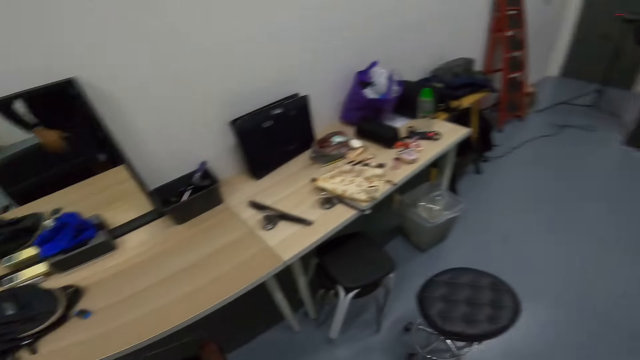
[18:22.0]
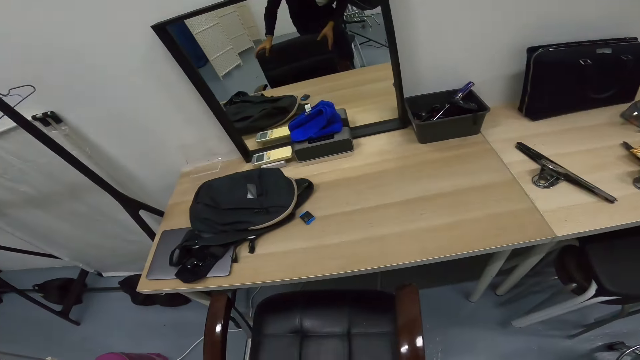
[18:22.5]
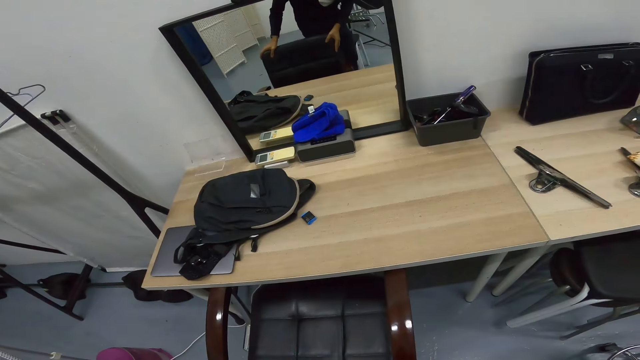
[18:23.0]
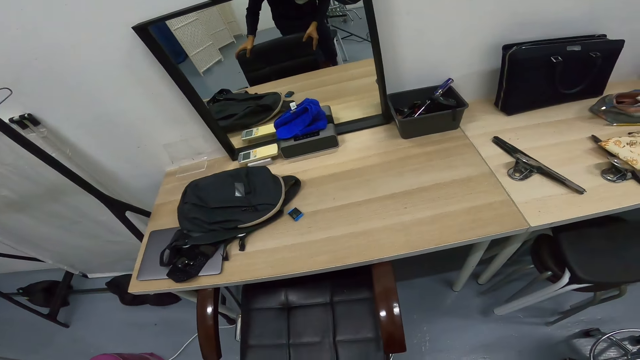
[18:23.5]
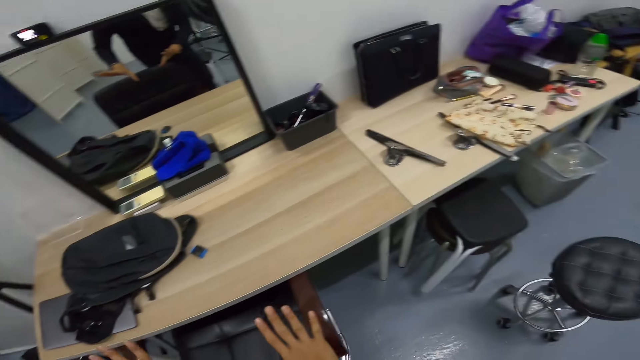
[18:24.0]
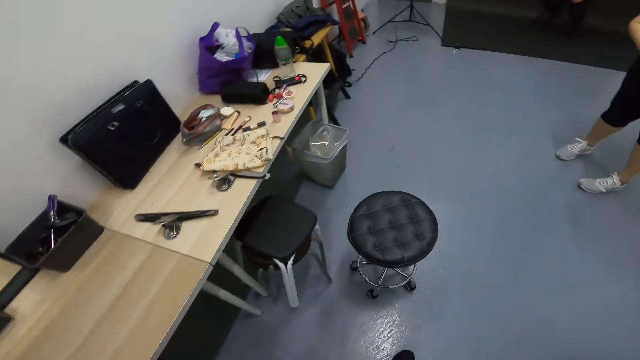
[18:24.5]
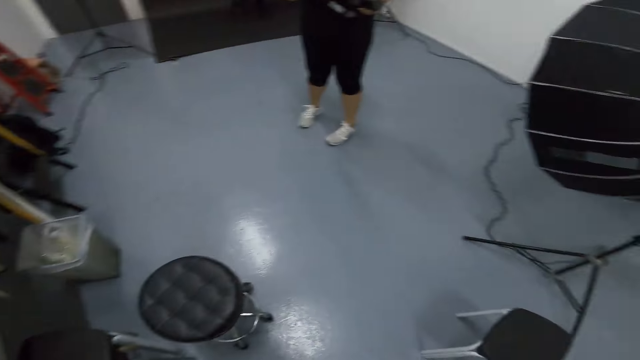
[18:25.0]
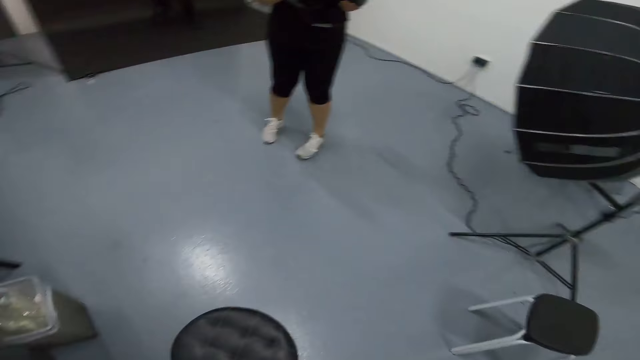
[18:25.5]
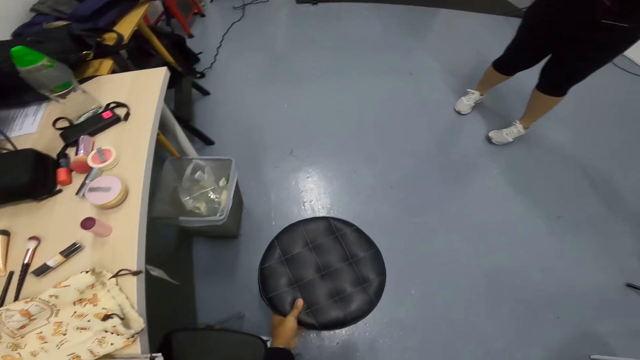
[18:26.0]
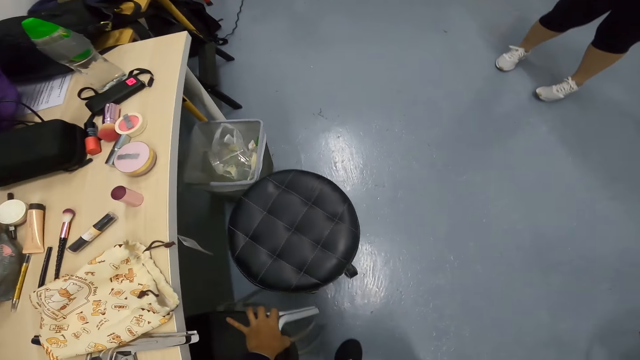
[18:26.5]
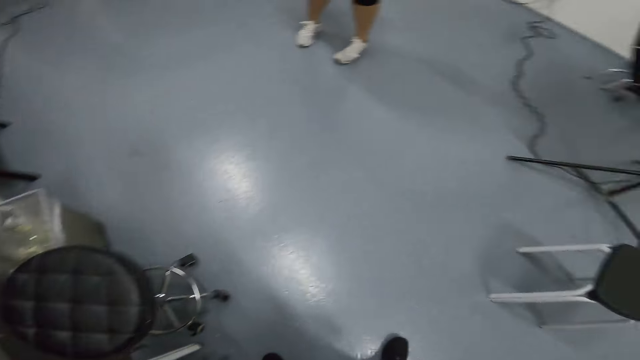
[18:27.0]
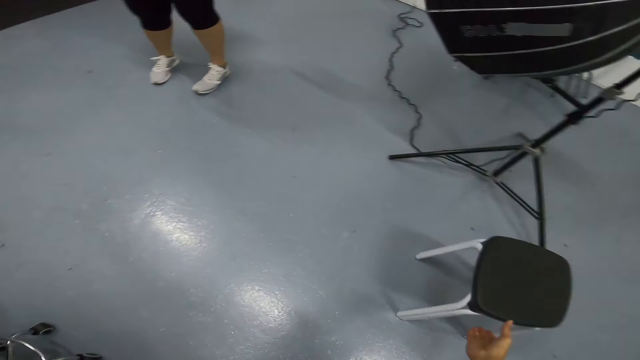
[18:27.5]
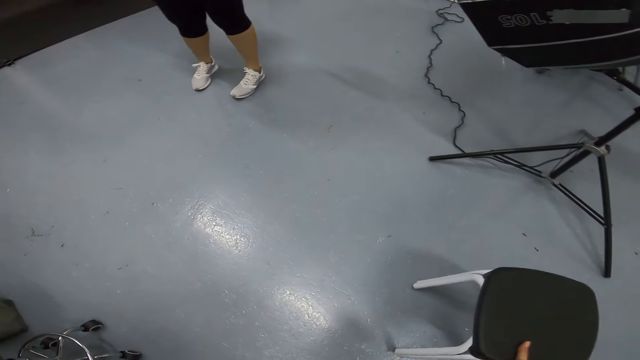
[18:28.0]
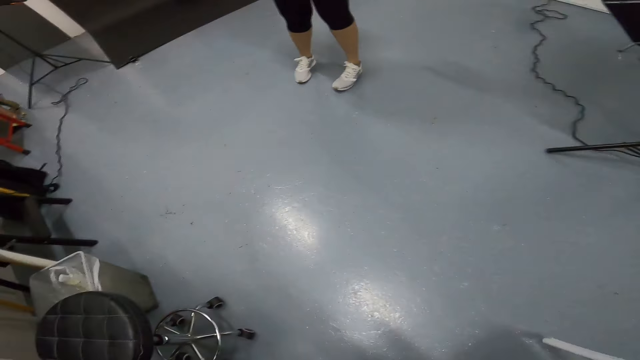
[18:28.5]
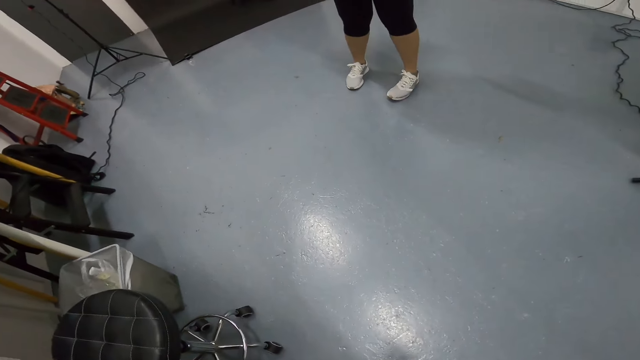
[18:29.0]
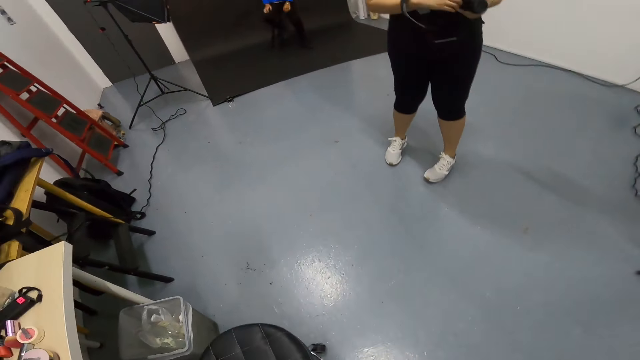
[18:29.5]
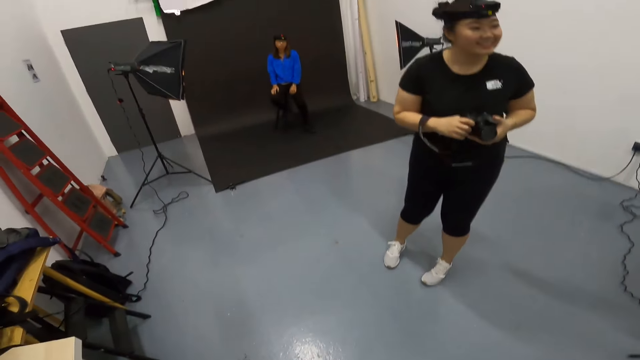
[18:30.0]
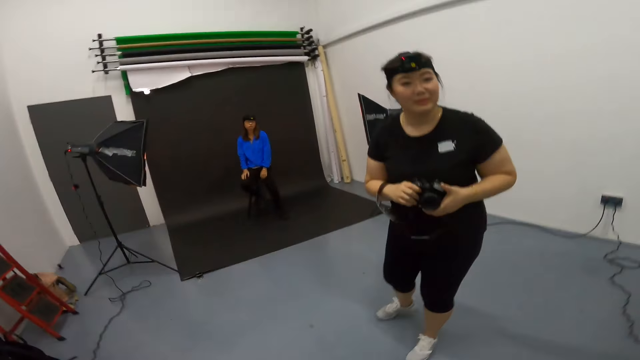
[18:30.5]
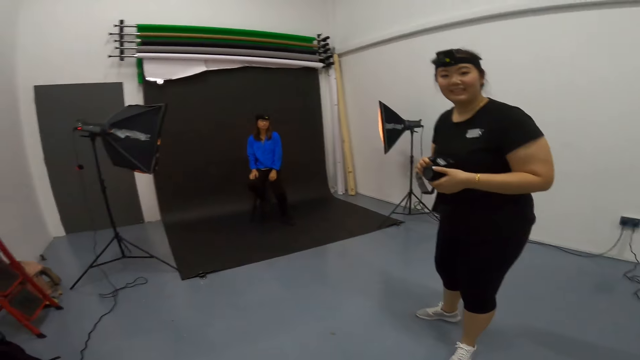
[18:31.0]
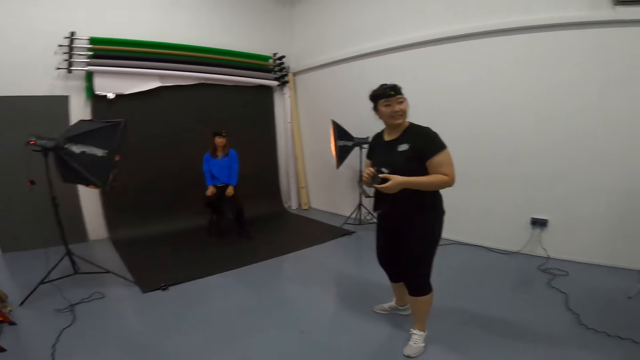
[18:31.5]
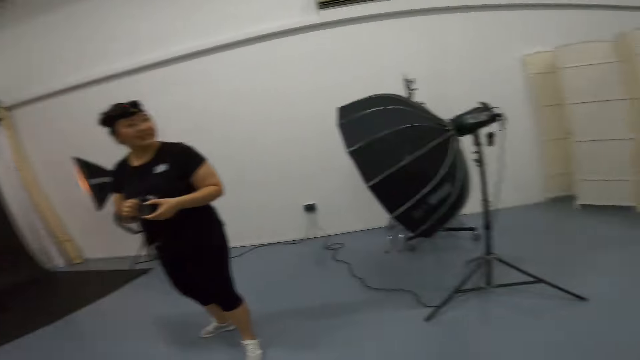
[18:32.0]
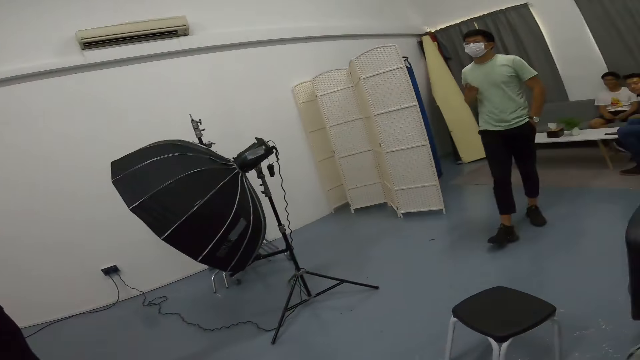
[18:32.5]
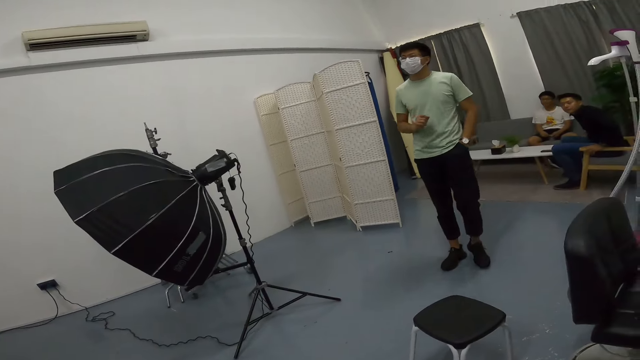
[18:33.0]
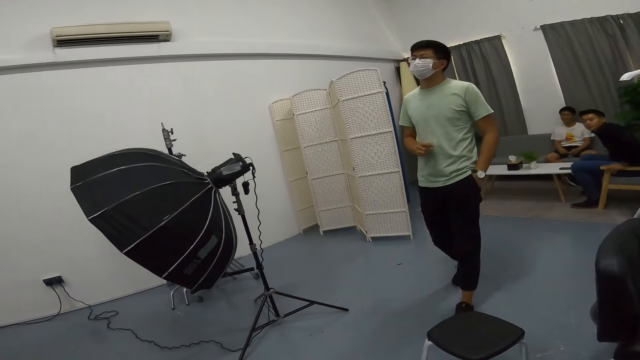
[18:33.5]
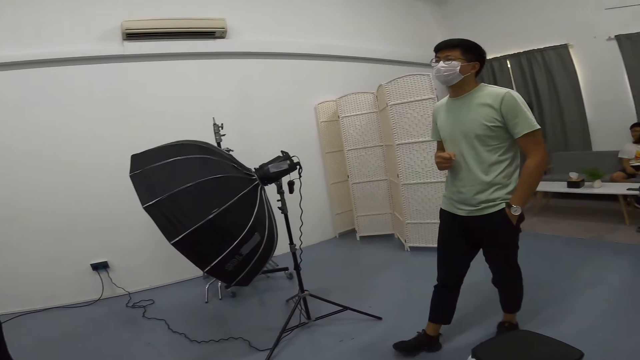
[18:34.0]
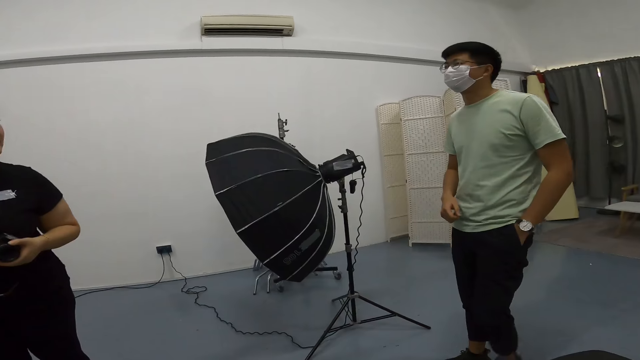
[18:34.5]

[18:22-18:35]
The camera wearer moves the chair inside the table. They adjust the stool as they converse with the woman. They turn around the room. A man walks towards the woman as they converse.

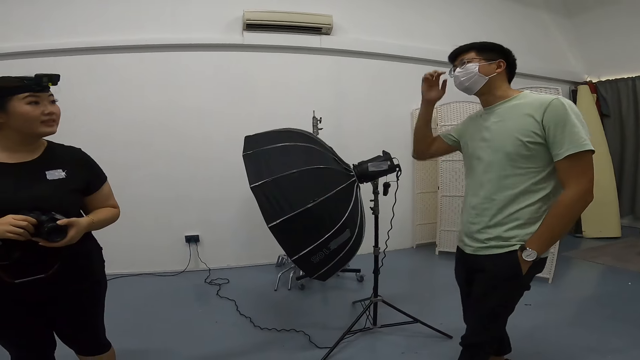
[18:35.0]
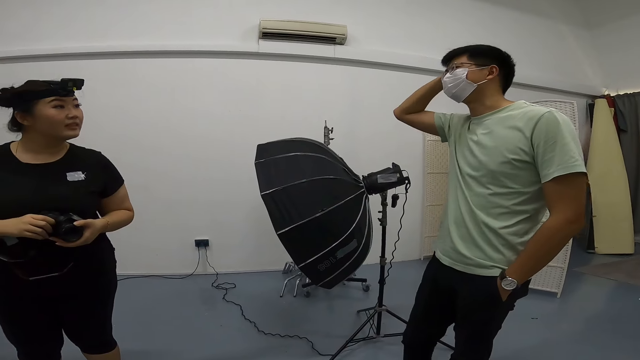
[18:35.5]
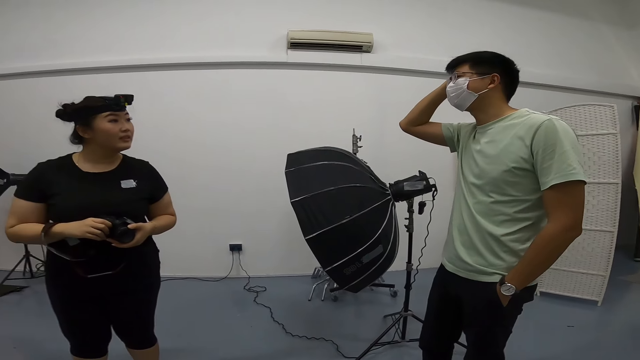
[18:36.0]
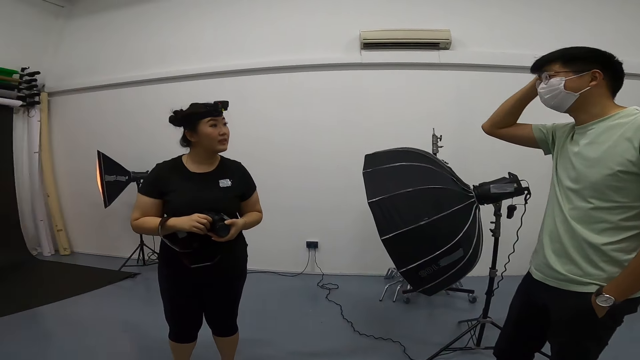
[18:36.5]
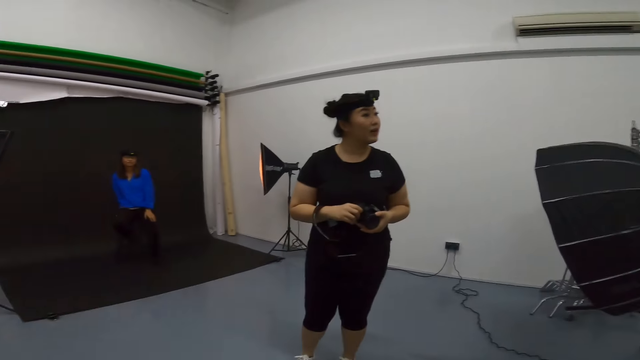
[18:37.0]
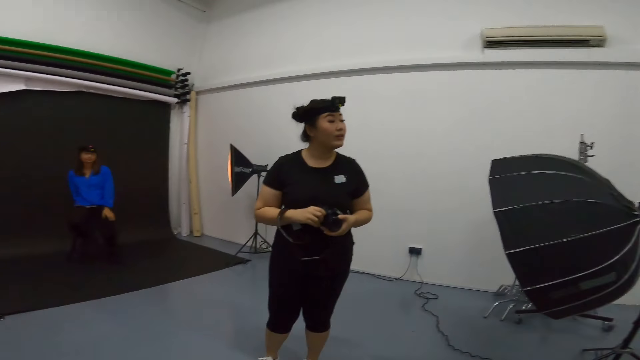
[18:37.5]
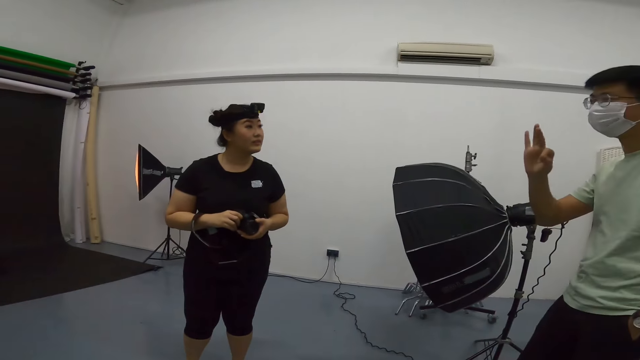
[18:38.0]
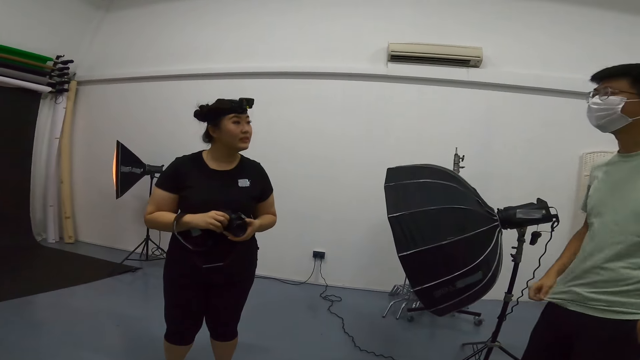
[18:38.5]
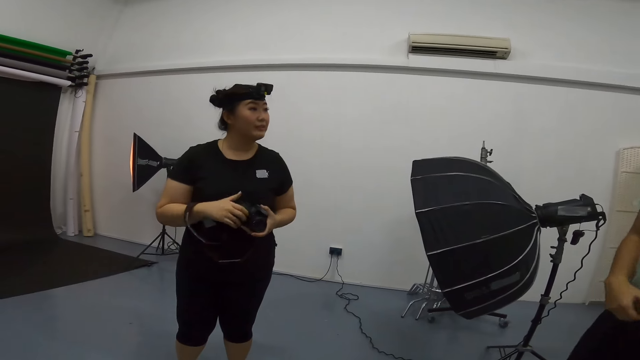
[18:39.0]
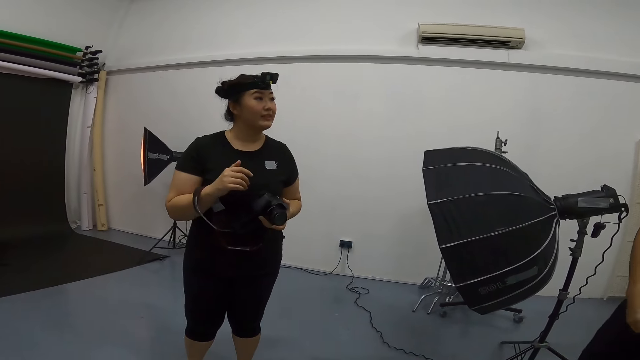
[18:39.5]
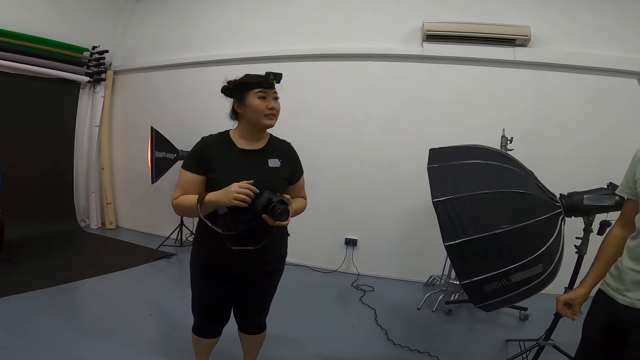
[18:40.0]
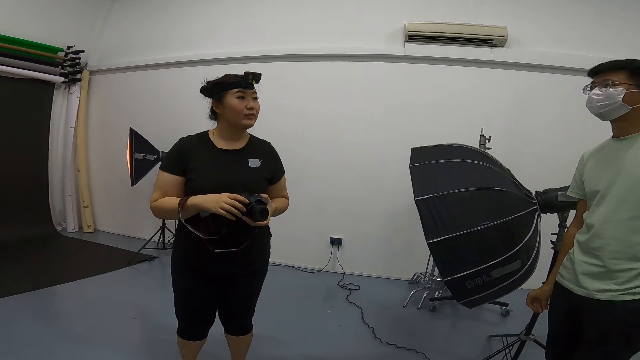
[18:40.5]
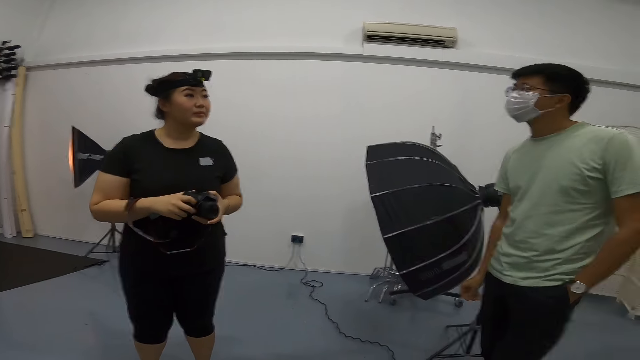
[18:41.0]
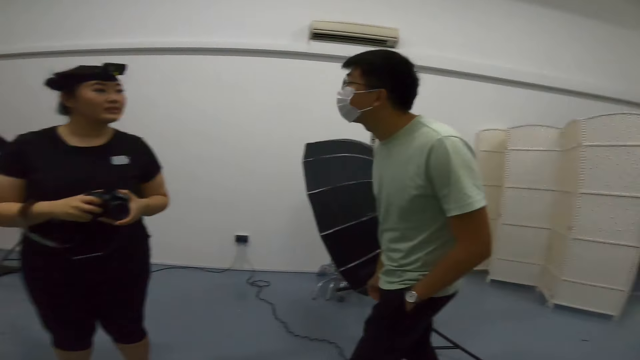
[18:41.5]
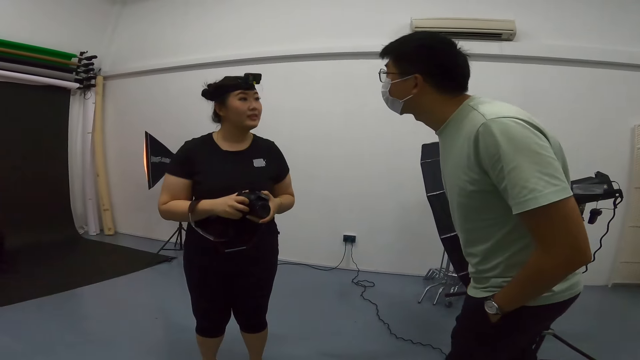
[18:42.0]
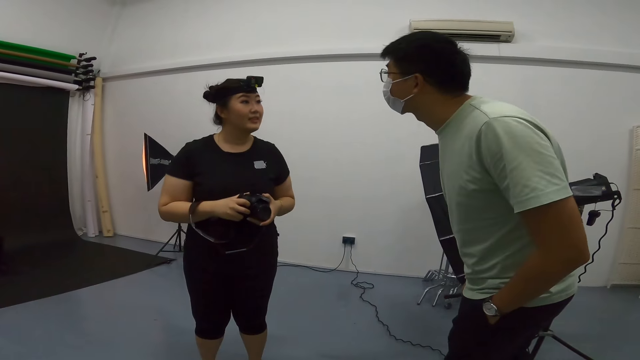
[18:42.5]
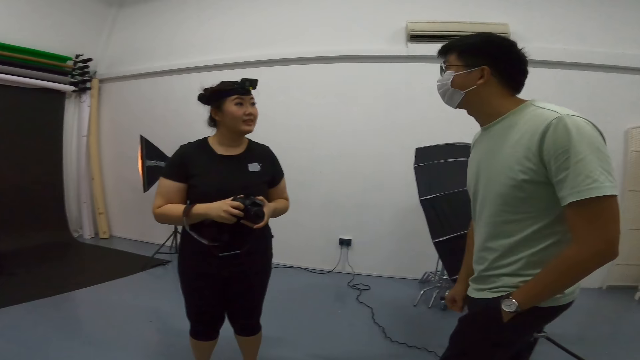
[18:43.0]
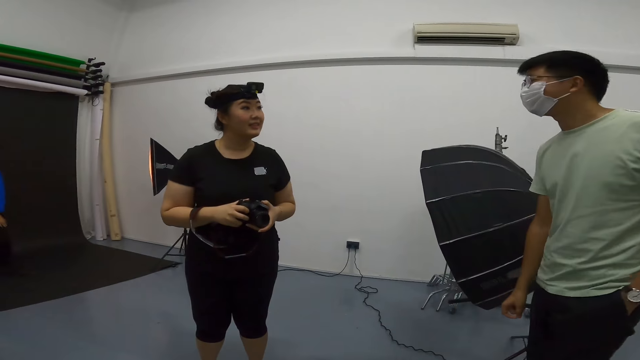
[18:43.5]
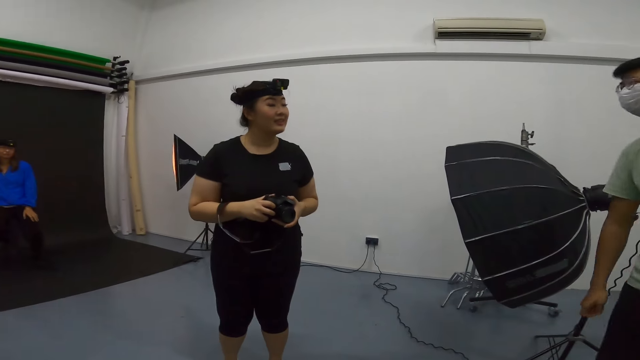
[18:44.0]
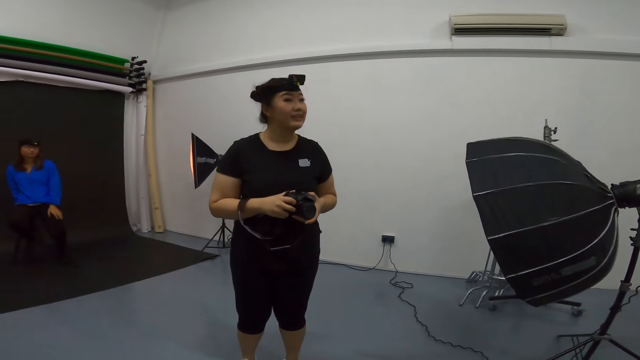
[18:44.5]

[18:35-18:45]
A person talks to another person.
